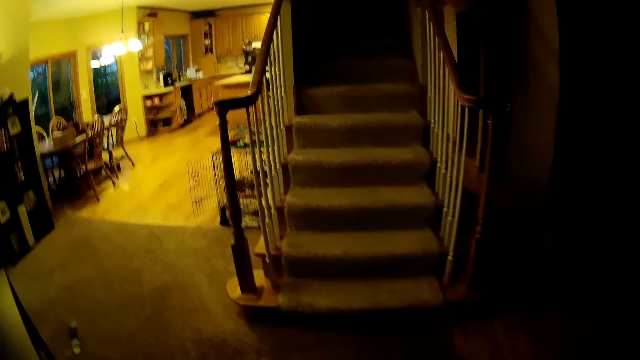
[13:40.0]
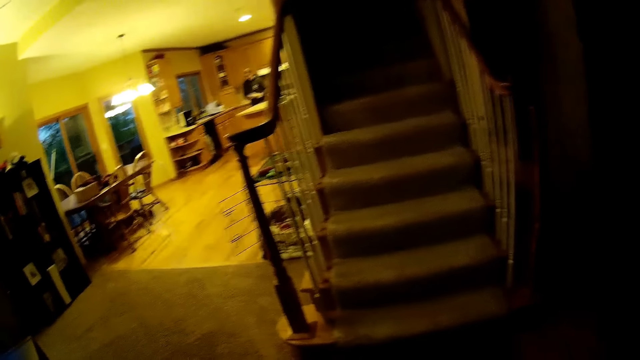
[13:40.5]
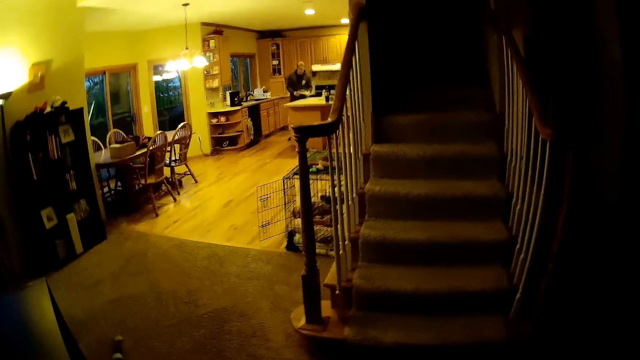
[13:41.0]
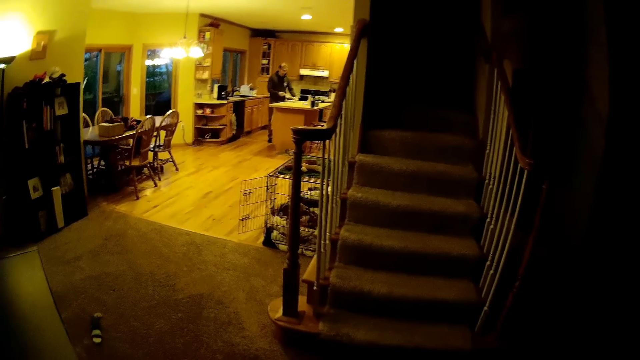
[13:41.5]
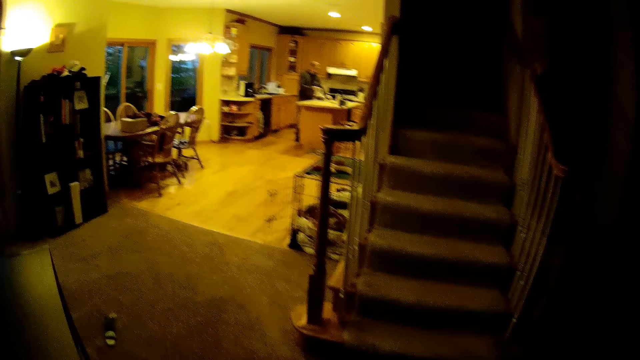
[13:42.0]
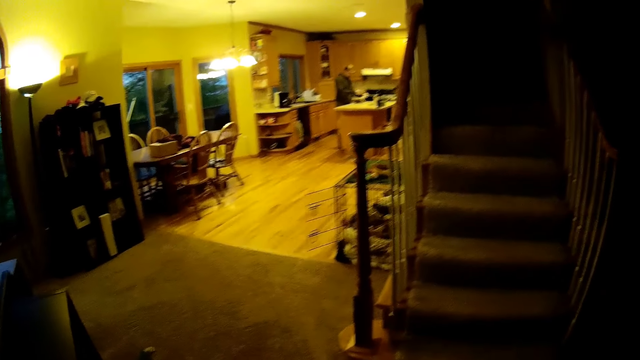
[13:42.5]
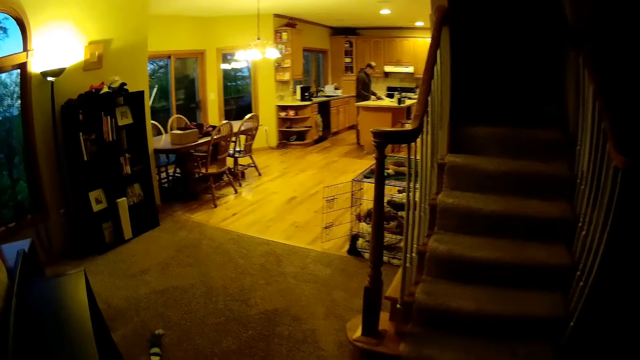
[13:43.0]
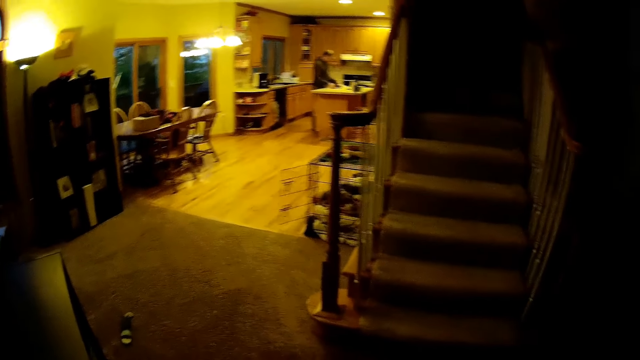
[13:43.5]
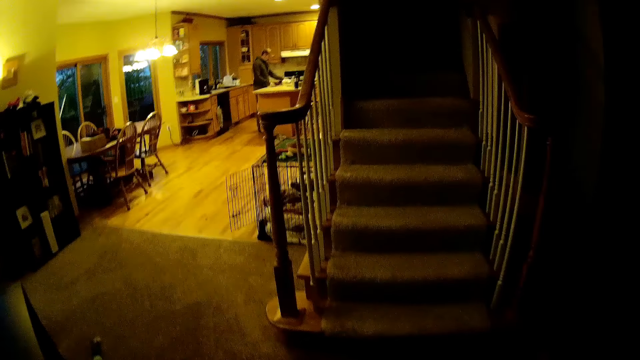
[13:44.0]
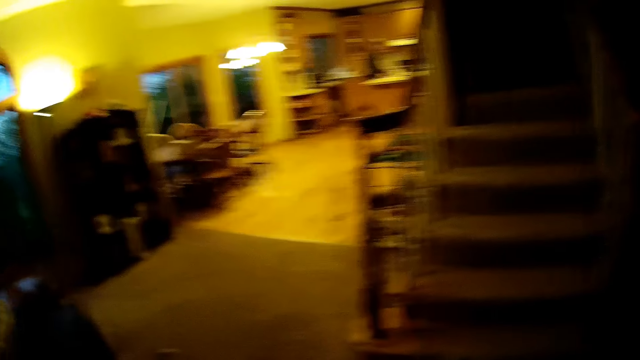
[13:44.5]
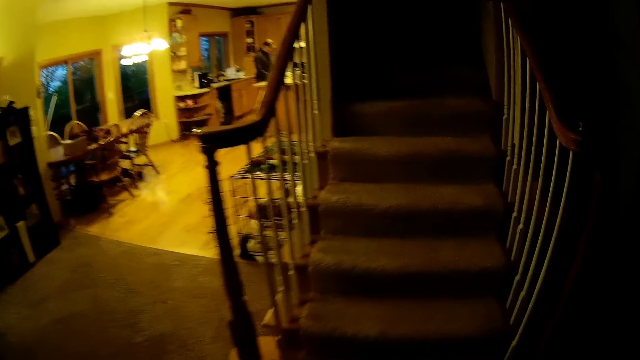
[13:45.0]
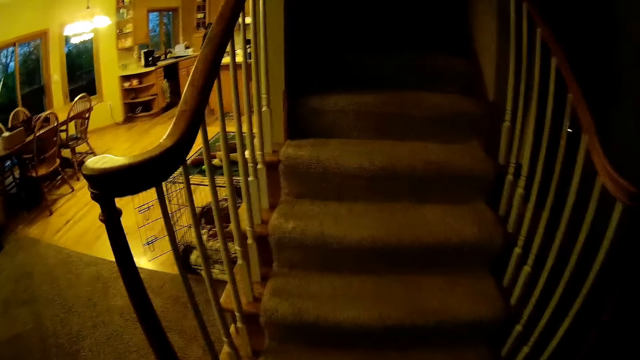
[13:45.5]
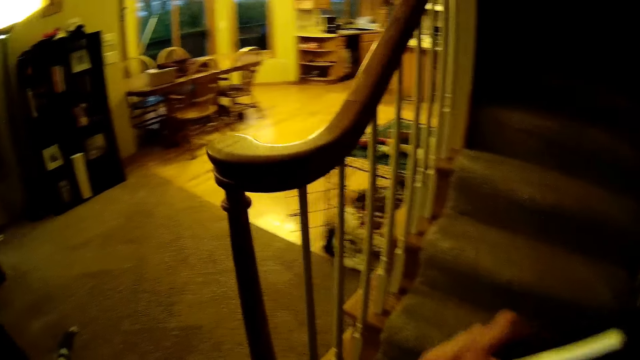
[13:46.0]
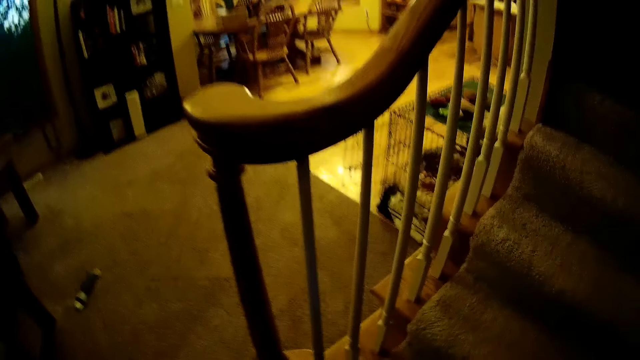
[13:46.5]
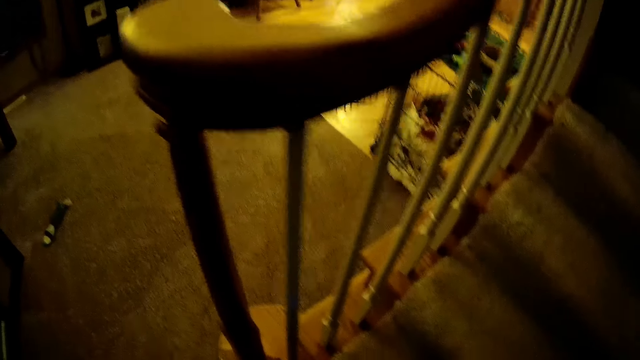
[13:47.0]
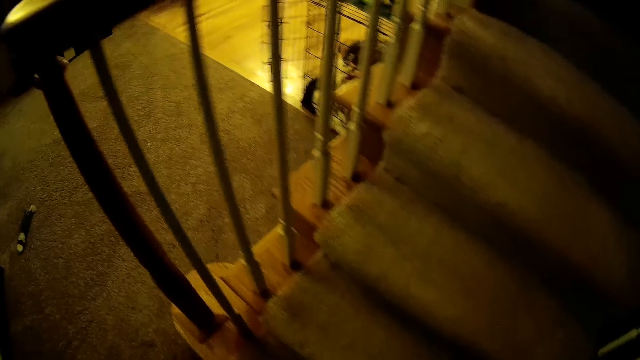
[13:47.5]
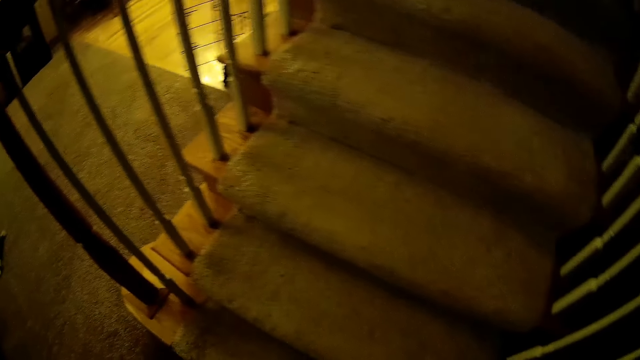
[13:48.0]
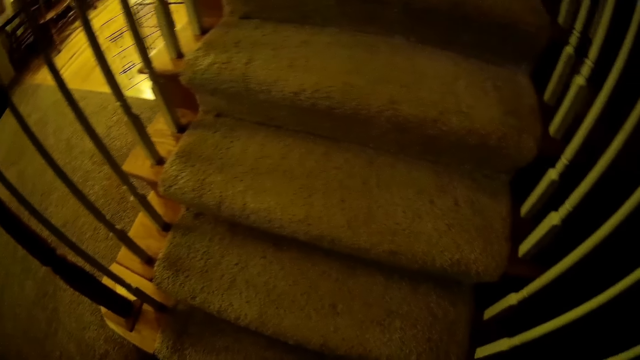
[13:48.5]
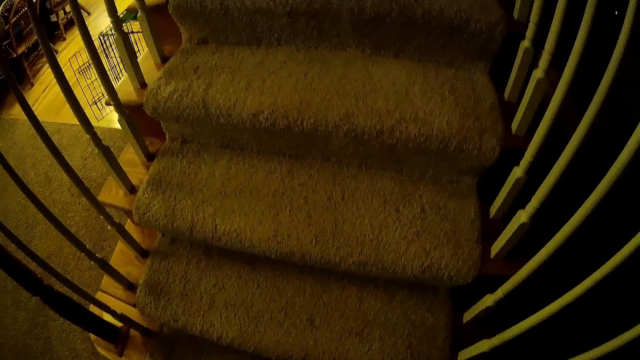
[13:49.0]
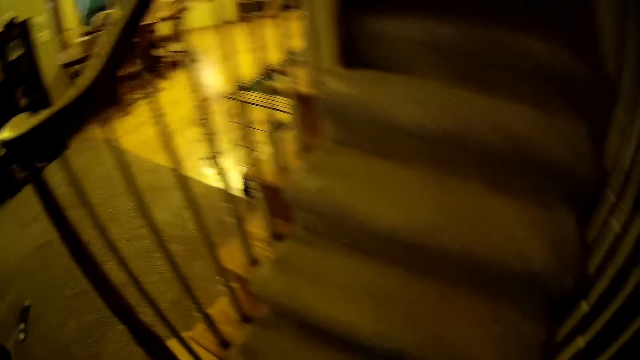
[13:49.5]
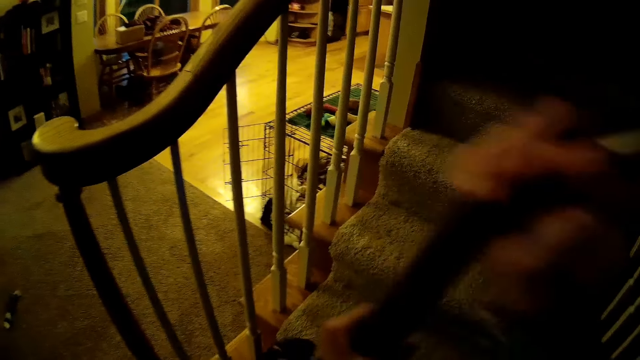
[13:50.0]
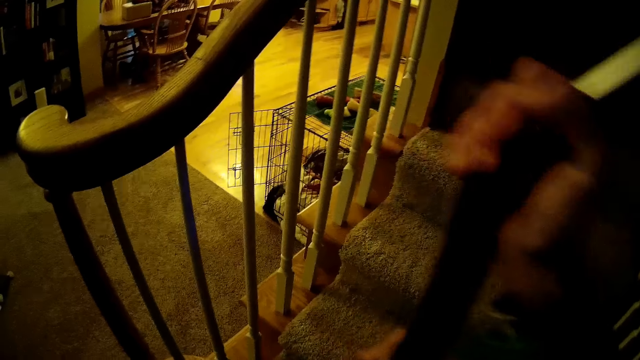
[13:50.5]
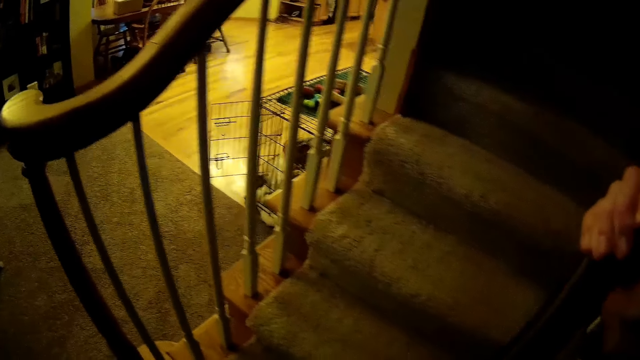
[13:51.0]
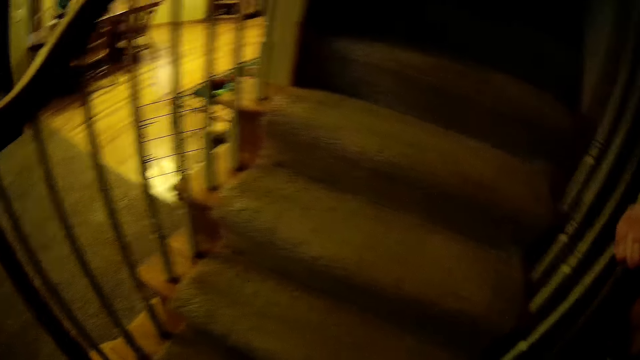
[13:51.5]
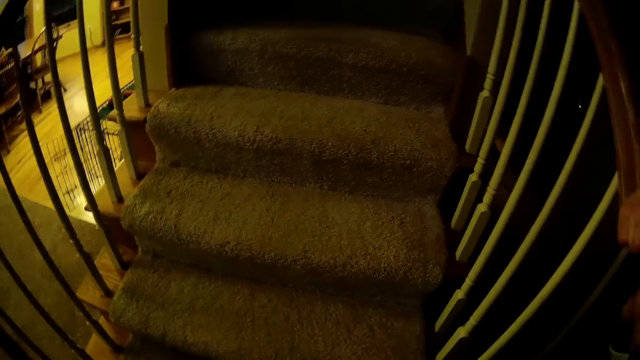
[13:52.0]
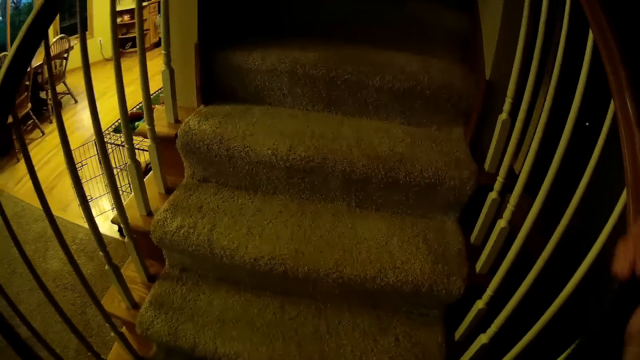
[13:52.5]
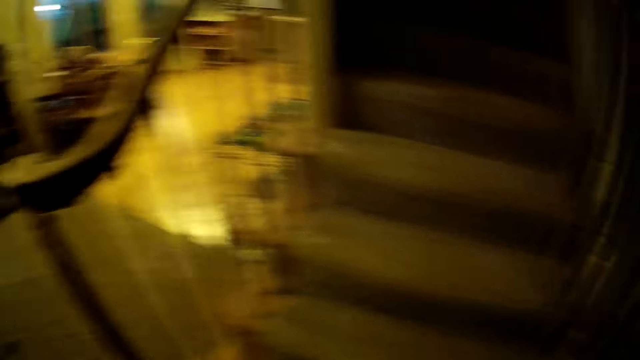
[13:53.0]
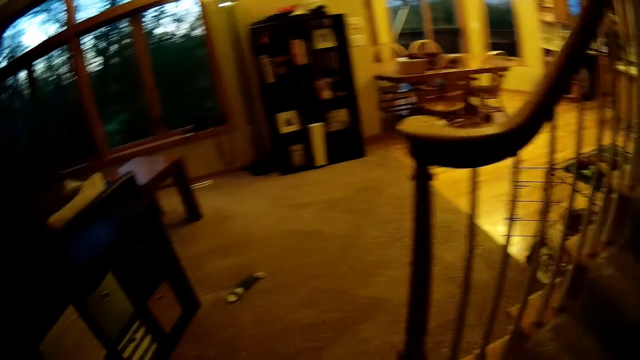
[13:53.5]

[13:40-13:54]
The man drops a plate on a countertop. The camera wearer vacuums the staircase with the vacuum in both hands.

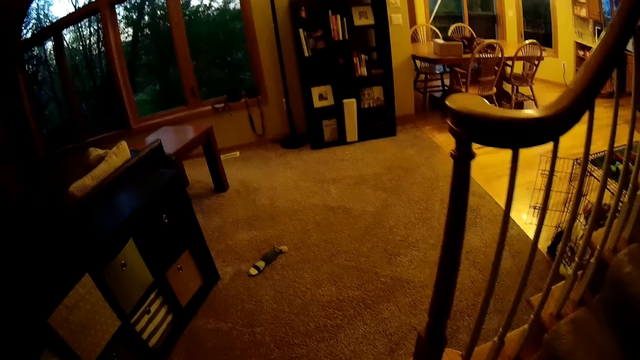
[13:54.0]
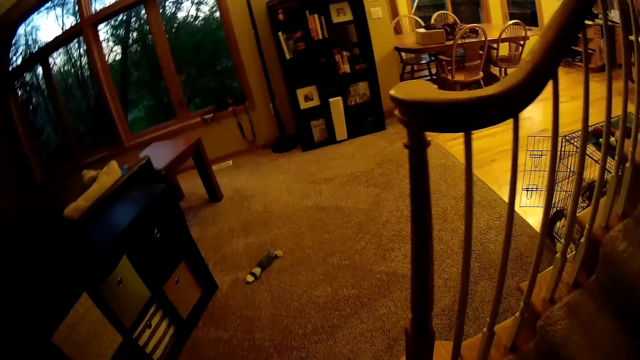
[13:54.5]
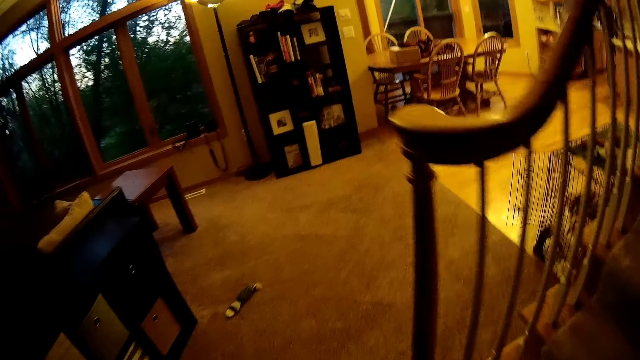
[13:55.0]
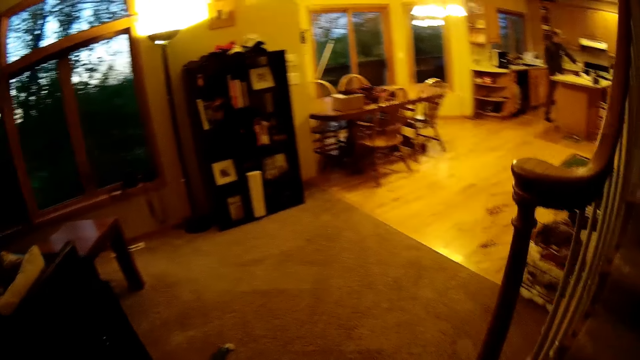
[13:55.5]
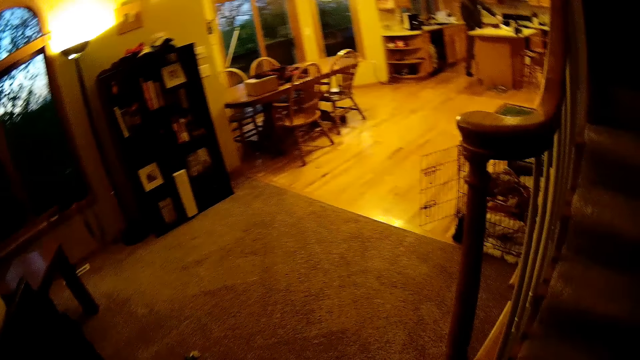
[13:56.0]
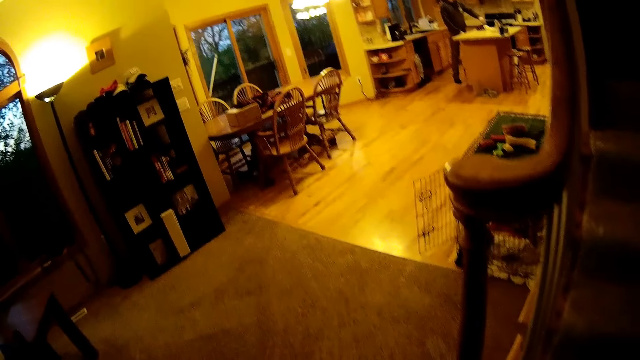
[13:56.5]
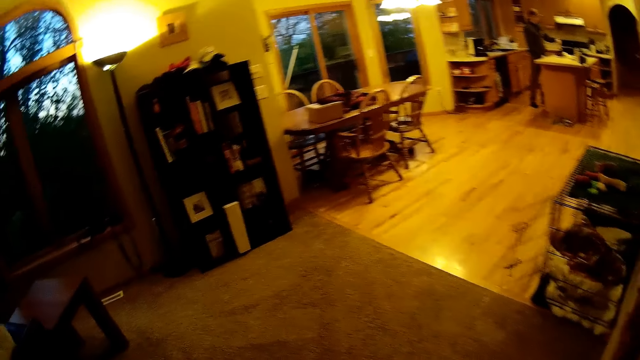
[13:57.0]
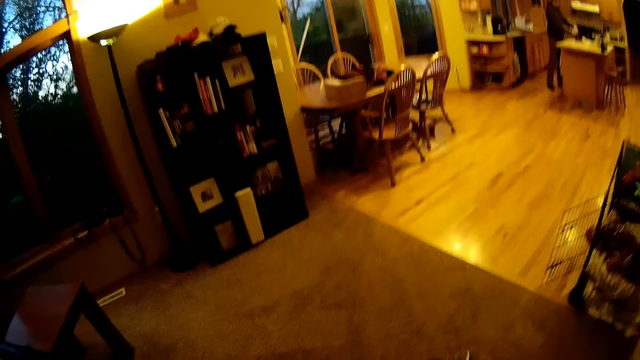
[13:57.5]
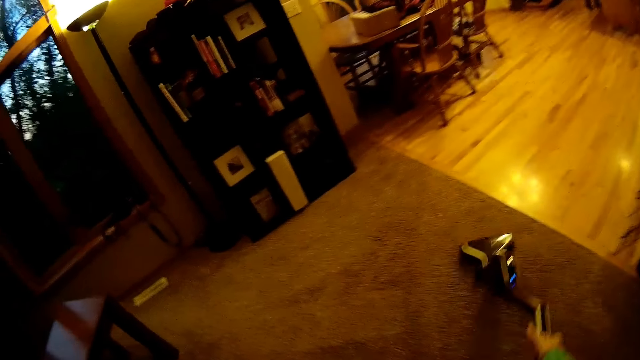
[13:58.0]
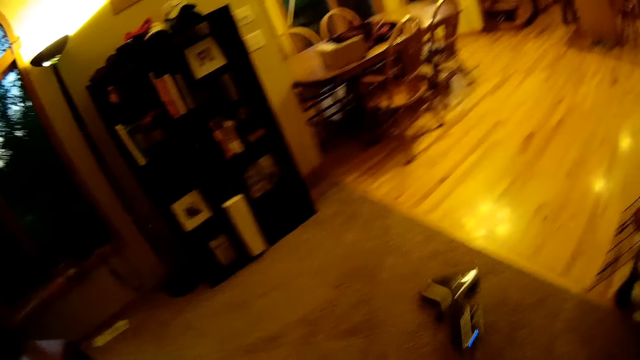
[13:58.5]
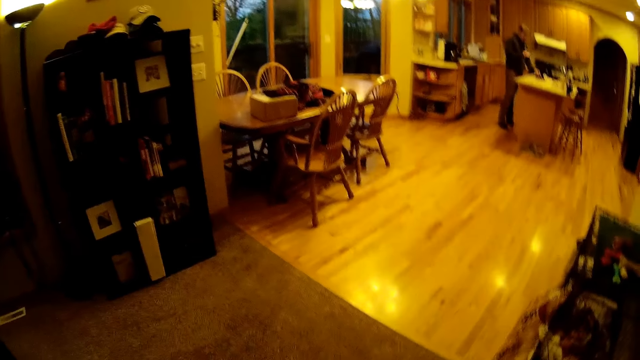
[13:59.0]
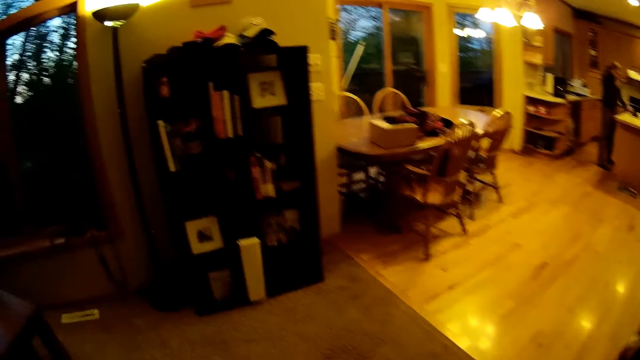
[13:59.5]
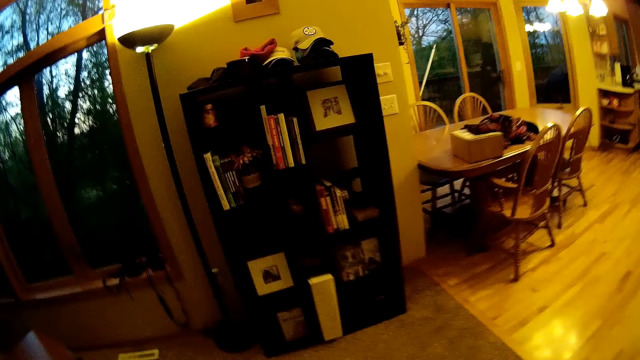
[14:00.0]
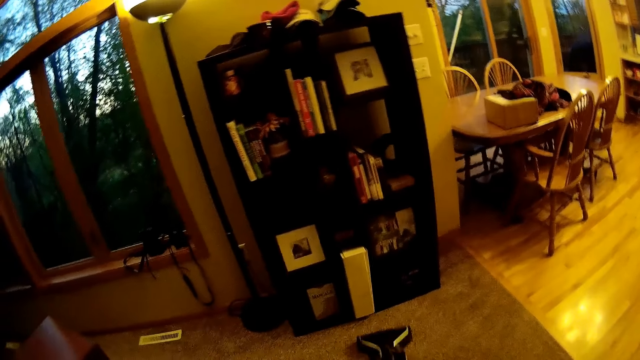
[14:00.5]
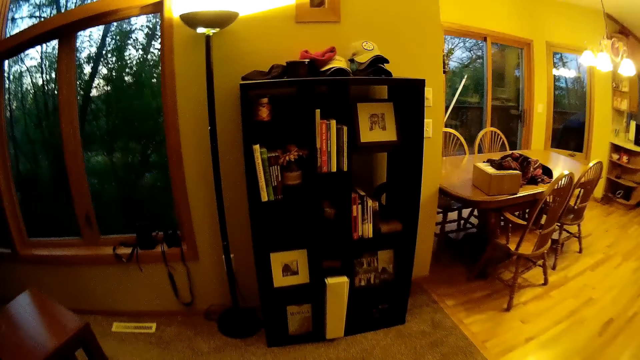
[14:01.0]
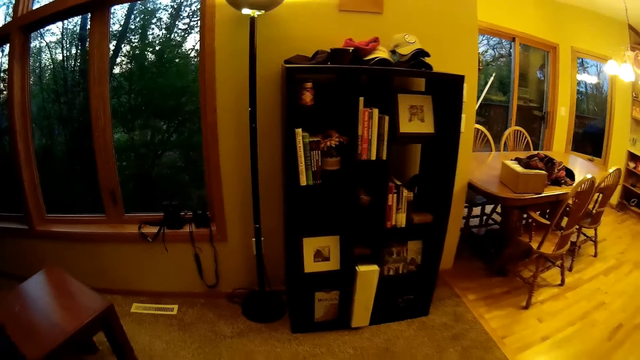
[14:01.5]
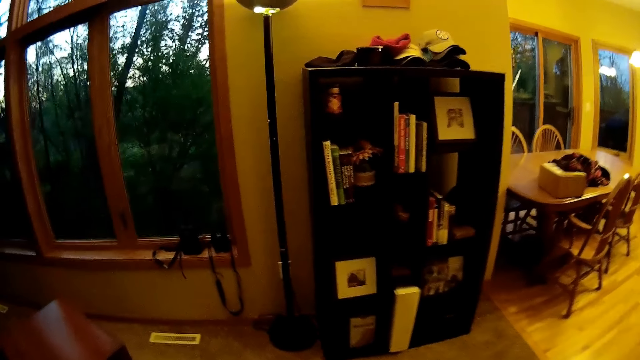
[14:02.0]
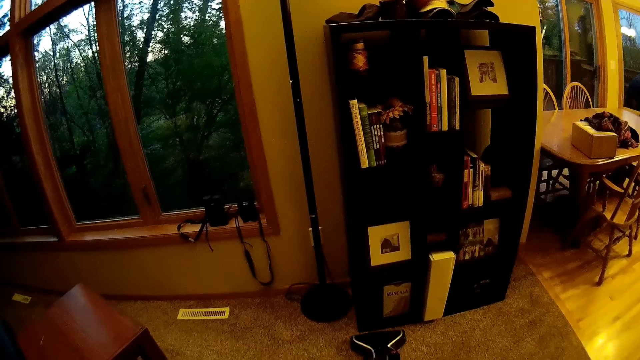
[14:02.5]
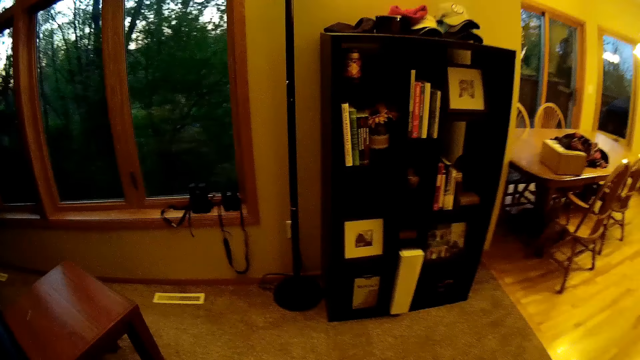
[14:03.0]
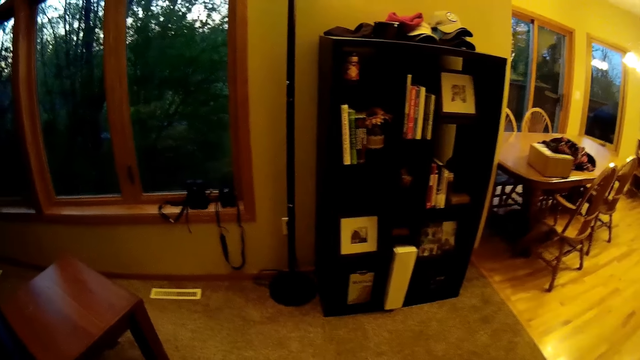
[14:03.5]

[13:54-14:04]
The camera wearer vacuums the floor with a vacuum in her right hand.
